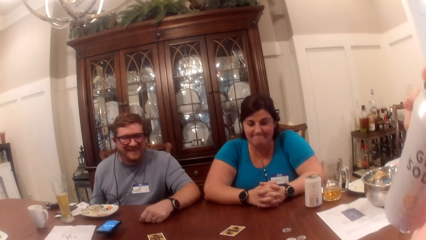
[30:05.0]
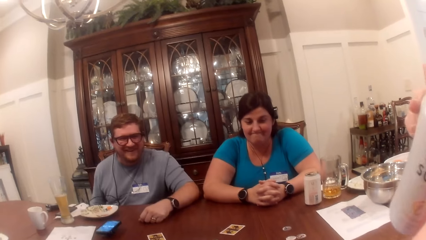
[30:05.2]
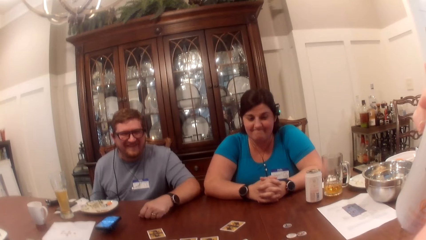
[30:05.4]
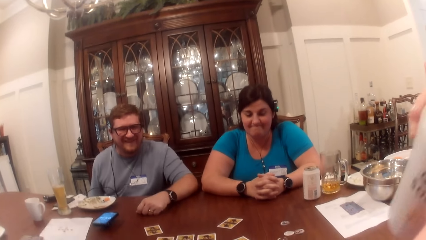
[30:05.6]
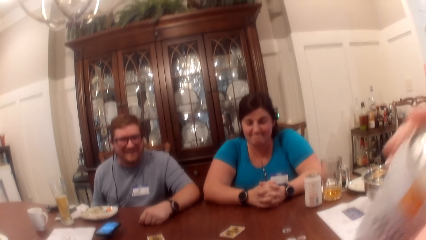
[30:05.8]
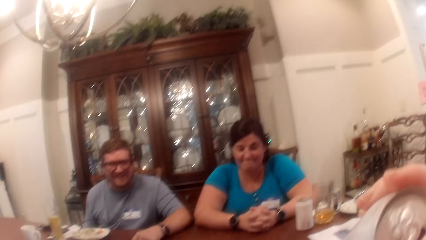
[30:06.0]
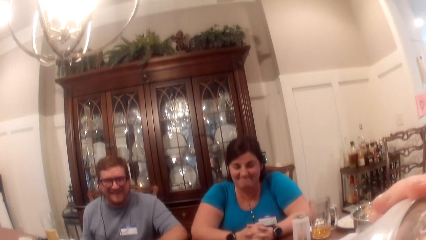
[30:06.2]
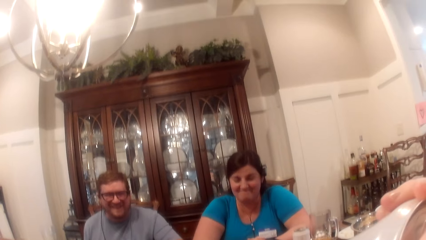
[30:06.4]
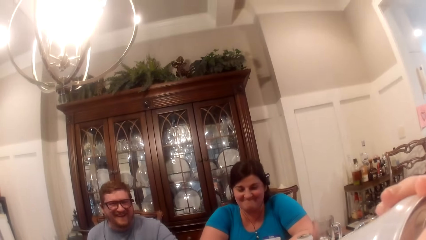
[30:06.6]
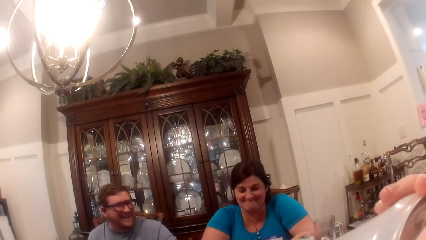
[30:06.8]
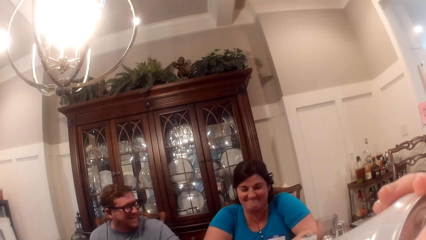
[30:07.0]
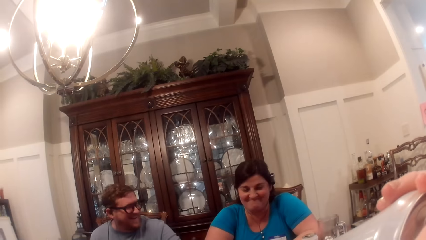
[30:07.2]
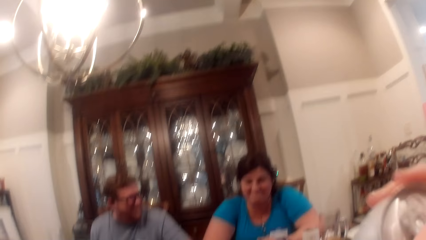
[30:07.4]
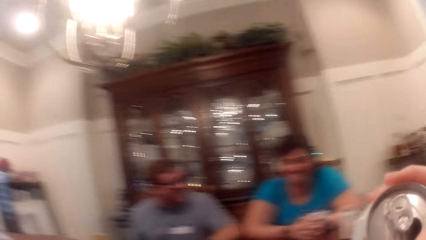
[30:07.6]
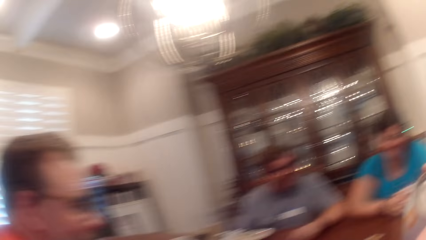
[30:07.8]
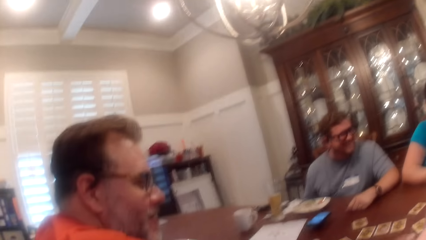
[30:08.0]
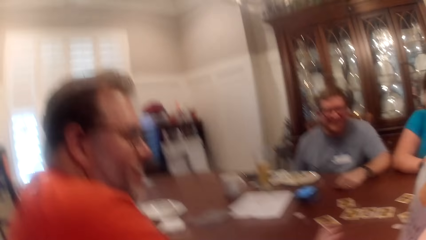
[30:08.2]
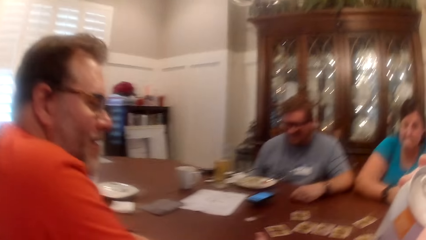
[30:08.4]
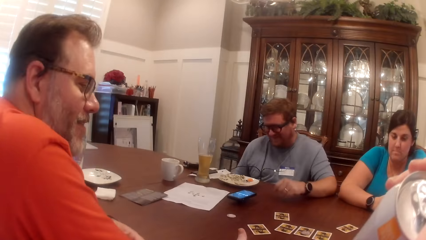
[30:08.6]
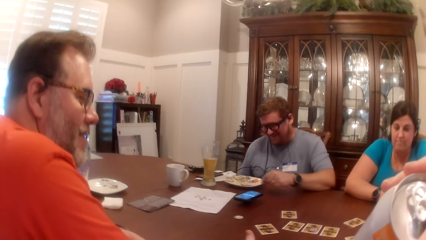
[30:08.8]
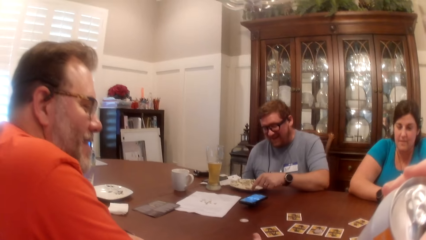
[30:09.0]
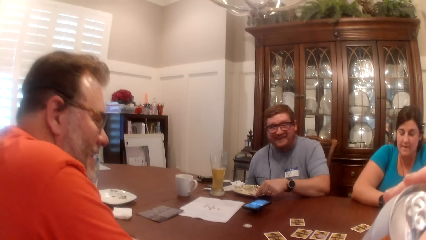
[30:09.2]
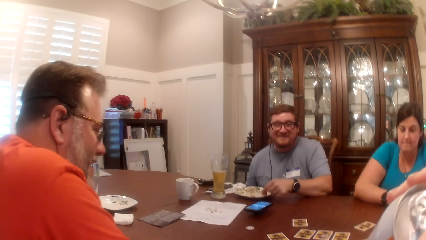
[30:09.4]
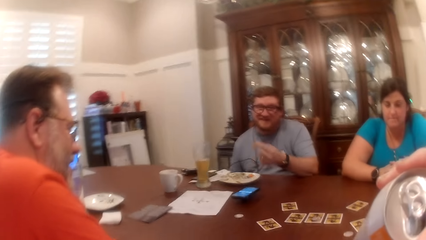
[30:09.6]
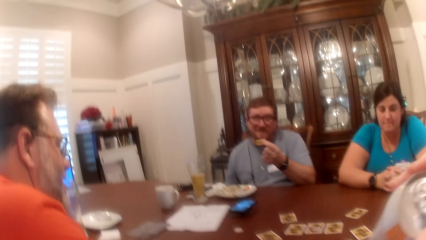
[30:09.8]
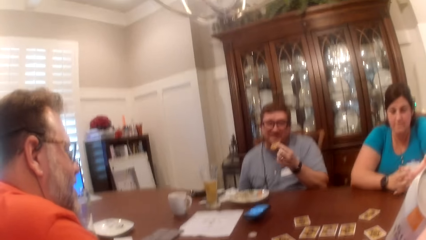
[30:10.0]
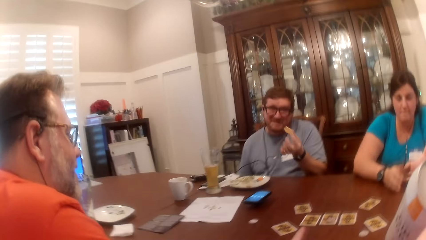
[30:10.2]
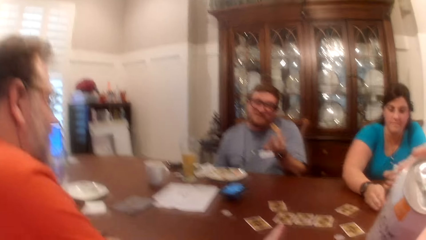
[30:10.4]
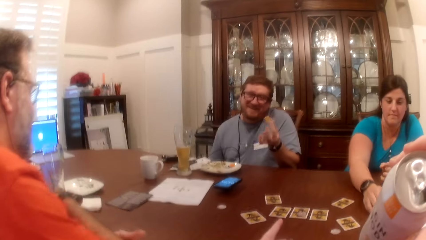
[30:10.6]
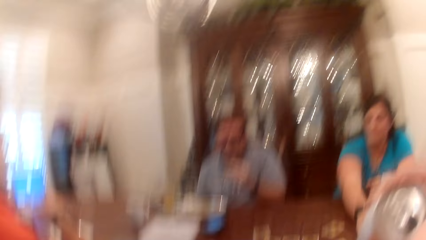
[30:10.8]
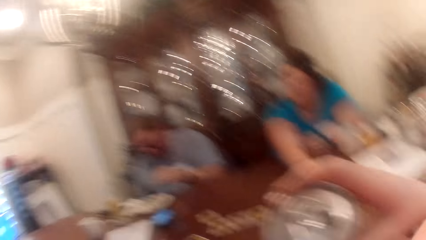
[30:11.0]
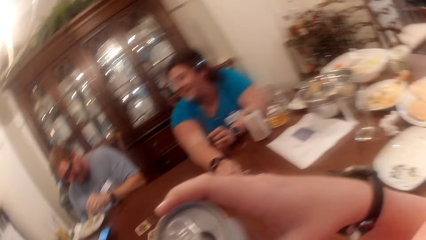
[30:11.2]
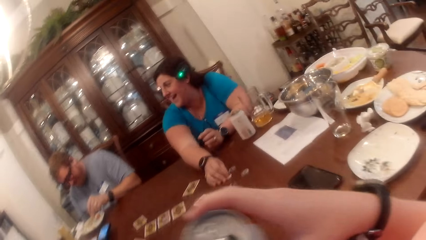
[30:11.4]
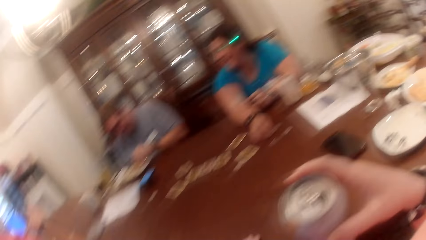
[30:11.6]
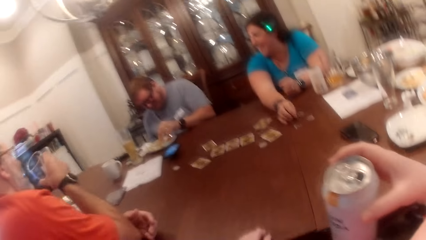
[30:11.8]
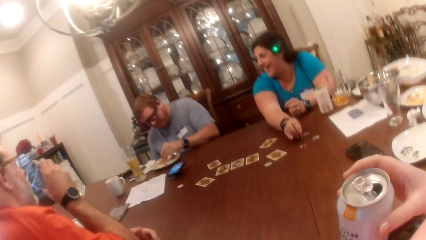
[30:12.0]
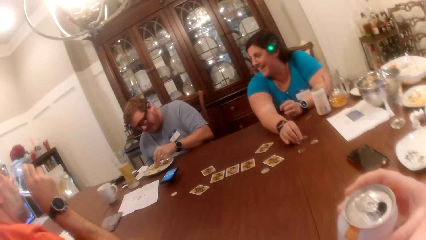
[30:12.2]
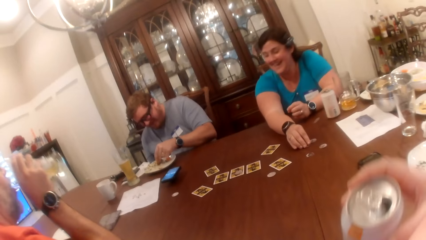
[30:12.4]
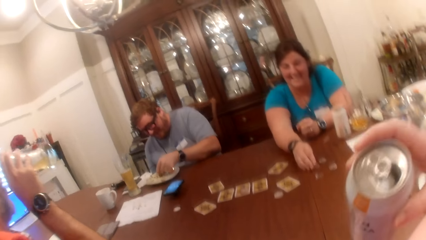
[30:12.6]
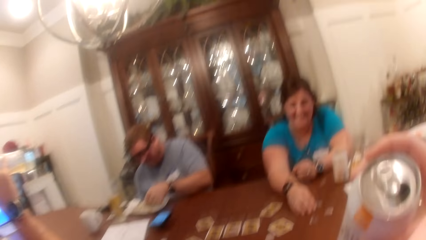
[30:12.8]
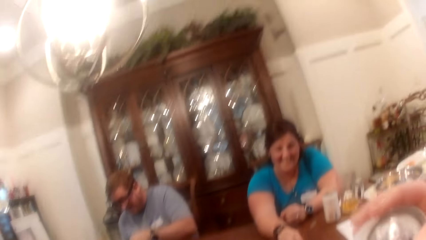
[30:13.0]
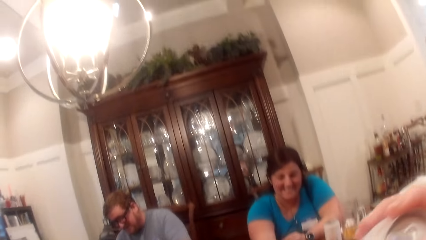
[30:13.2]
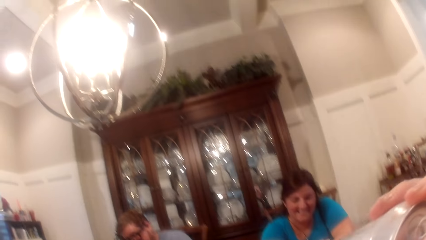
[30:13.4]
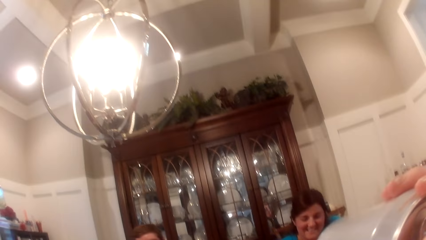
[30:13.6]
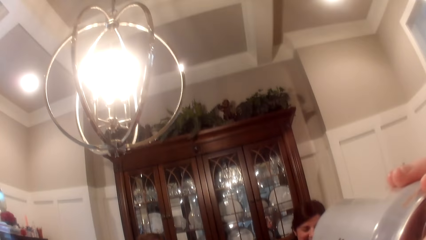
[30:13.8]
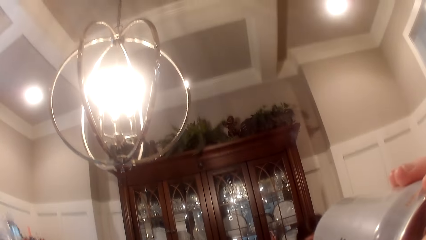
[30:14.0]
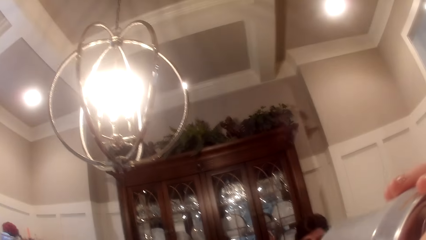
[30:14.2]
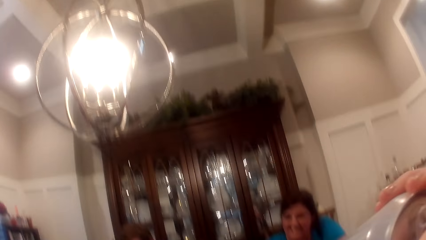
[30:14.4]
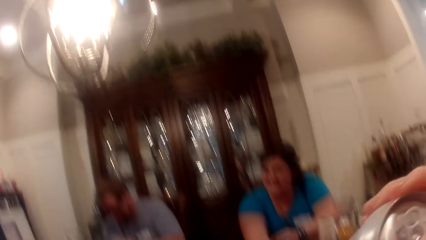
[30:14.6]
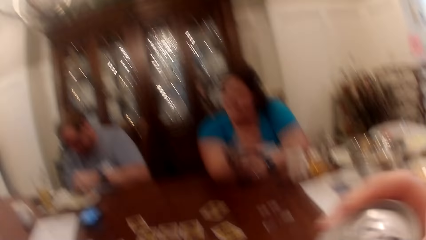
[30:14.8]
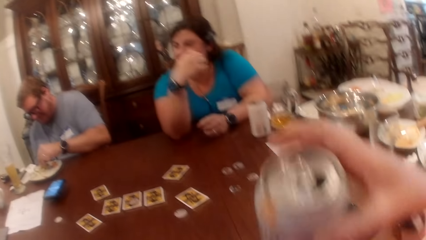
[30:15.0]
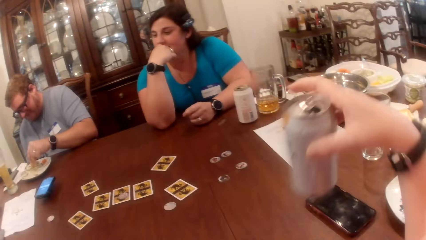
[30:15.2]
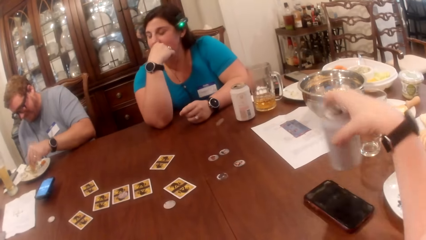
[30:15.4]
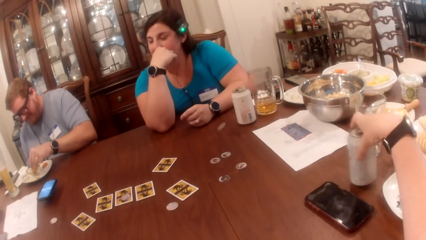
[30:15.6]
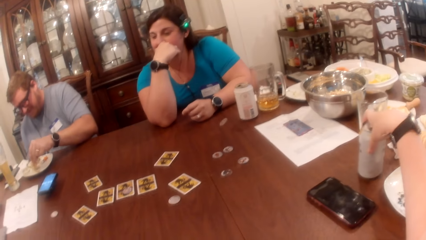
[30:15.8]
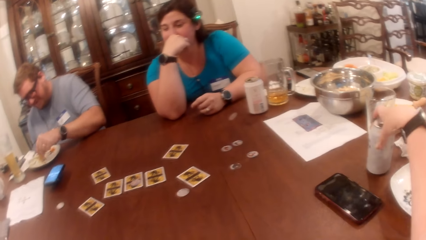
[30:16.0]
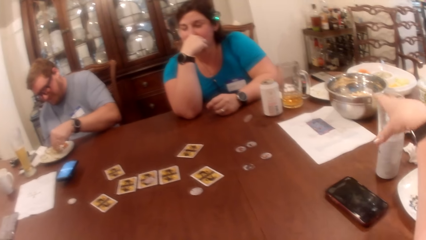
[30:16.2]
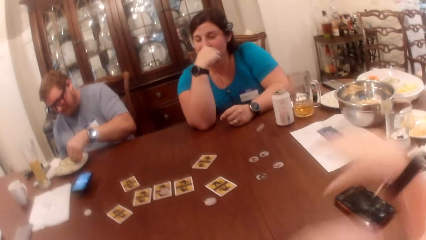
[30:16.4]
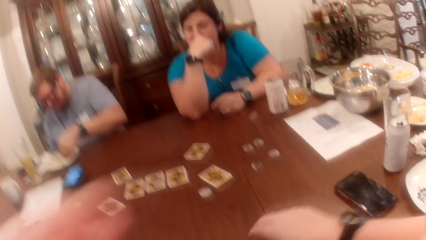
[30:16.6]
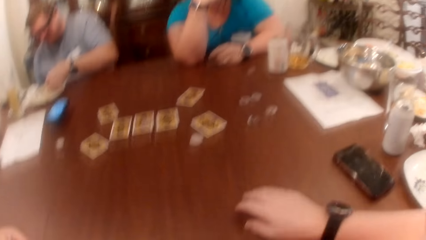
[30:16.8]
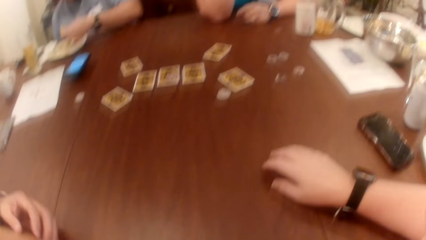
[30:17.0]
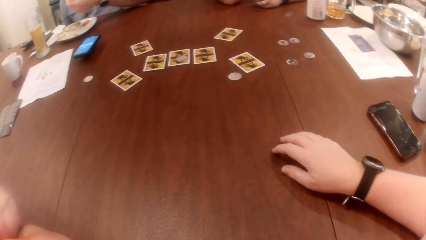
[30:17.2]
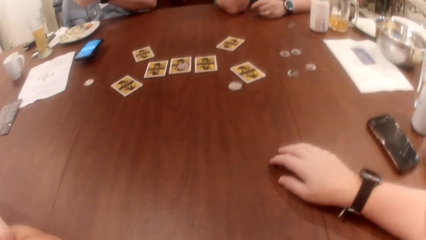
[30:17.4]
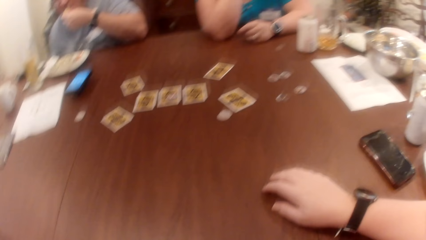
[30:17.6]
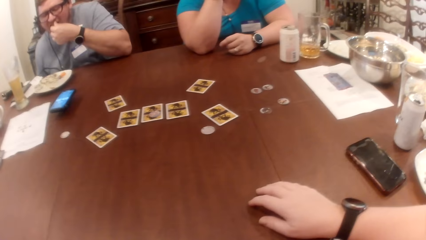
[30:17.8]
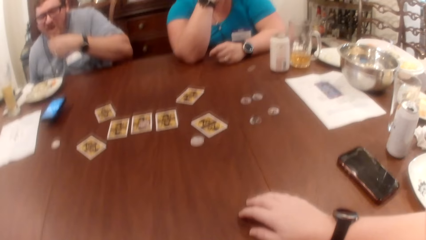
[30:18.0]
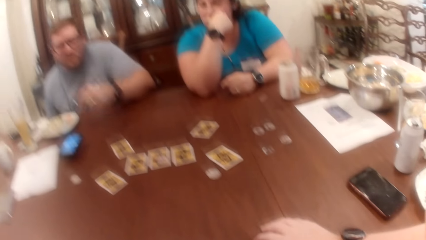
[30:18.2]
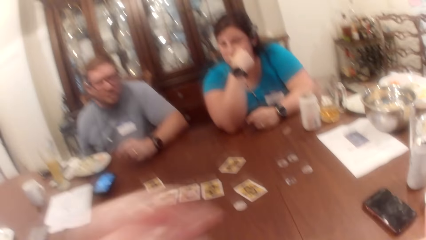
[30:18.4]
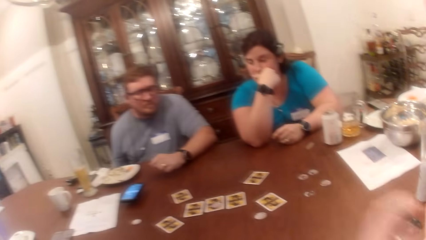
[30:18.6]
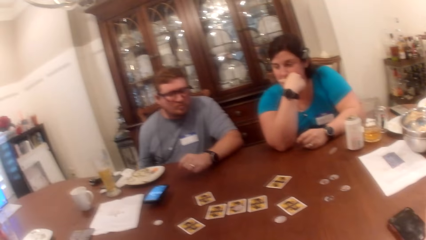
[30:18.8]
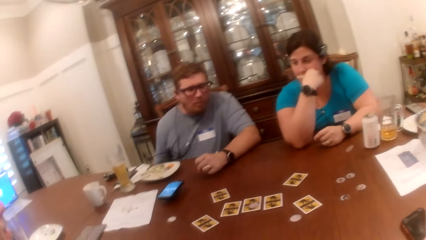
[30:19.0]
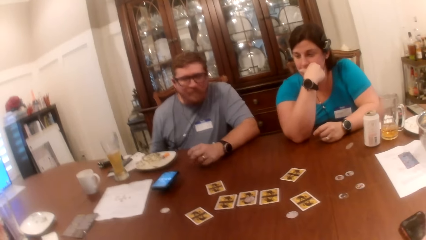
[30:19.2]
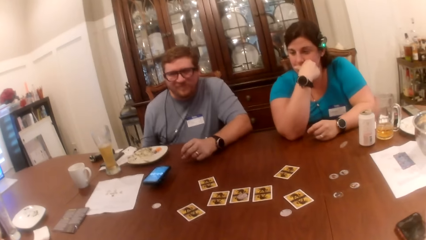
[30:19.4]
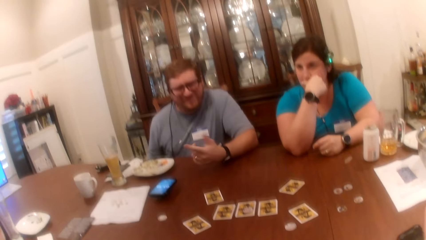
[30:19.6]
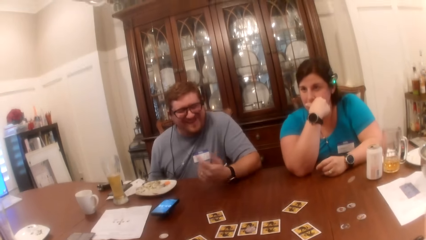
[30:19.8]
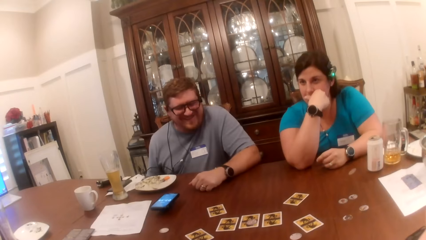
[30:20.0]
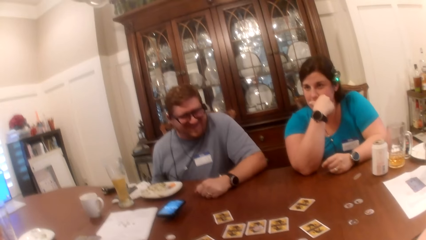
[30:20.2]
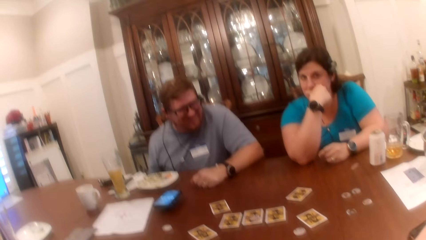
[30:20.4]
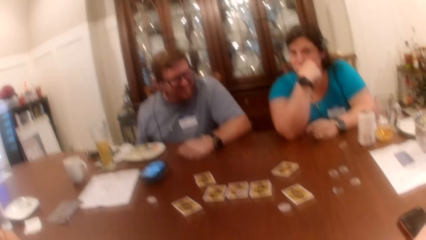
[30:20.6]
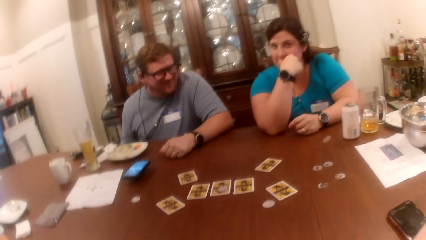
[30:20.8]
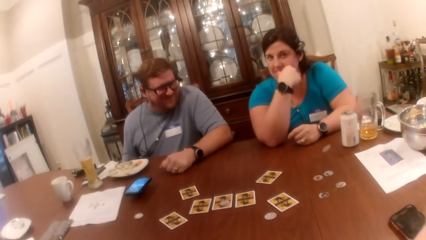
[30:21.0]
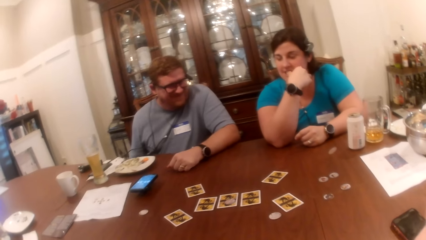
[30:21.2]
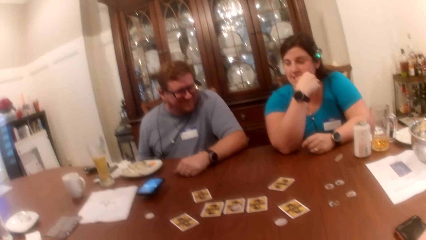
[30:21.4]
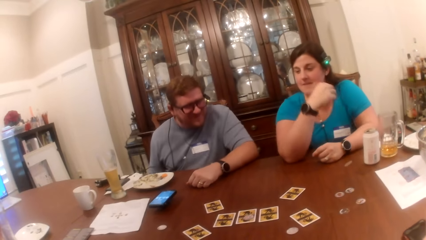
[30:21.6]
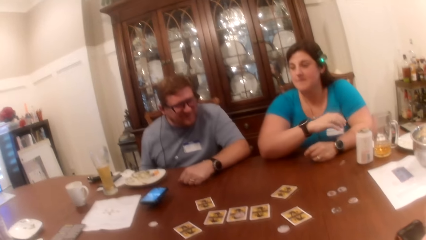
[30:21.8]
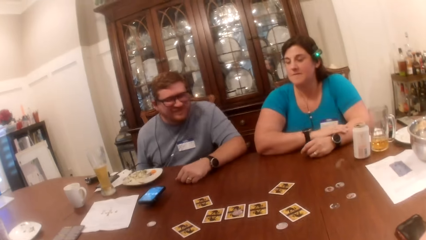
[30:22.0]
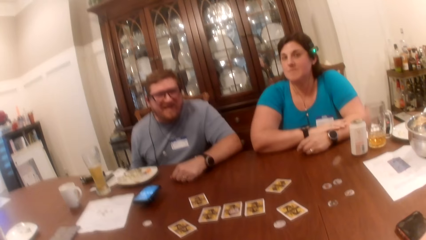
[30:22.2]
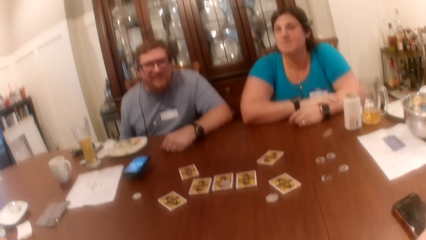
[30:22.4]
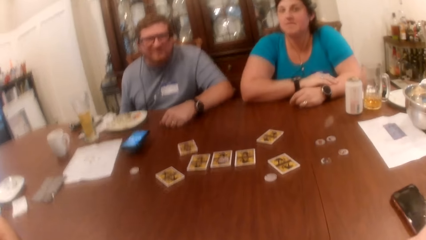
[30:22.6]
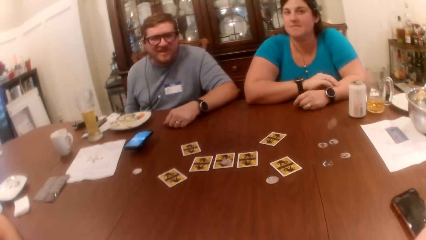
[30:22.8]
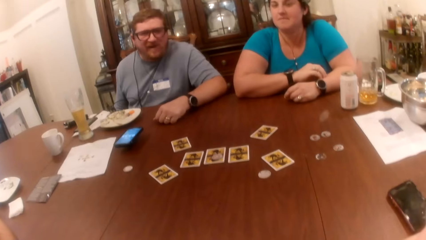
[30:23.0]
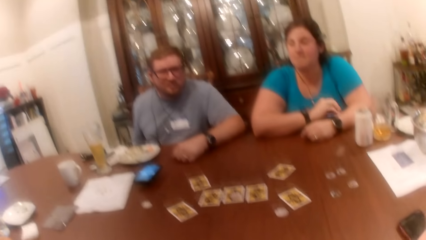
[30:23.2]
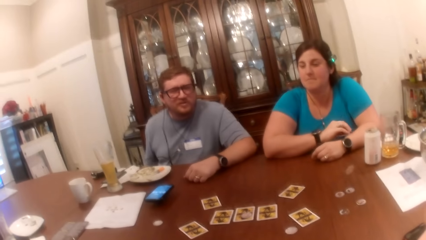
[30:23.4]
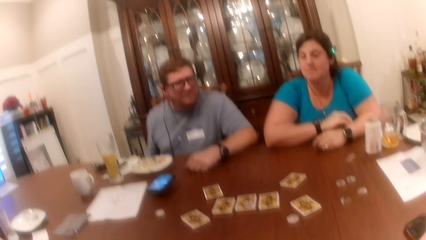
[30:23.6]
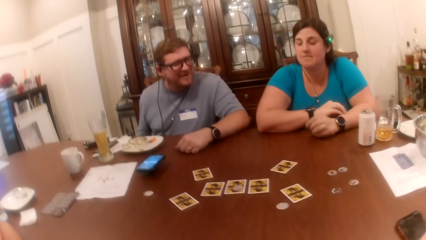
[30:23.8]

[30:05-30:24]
The camera wearer takes a drink from the can in her right hand. The man picks up a chip from a plate on the table with his left hand. The woman picks up a game token from the table with her right hand. Another man takes a drink from the glass of drink in his right hand. The camera wearer drops the can in her right hand on the table. She places her right hand on the table. The first man eats the chip in his left hand and places his left hand on the table. The camera wearer looks around. The woman places her right hand on her left hand.
